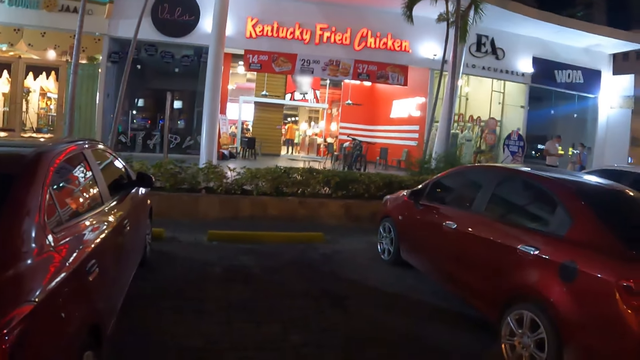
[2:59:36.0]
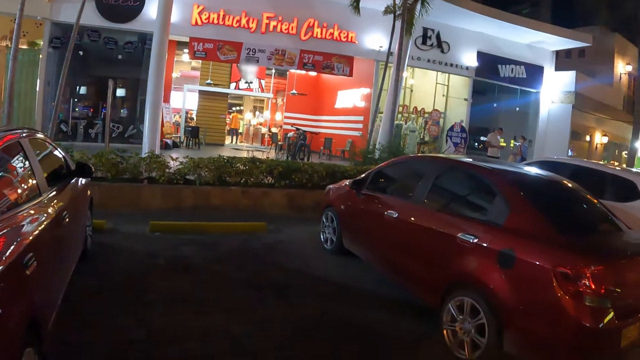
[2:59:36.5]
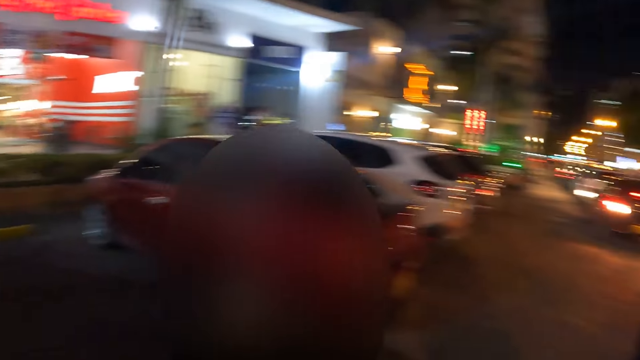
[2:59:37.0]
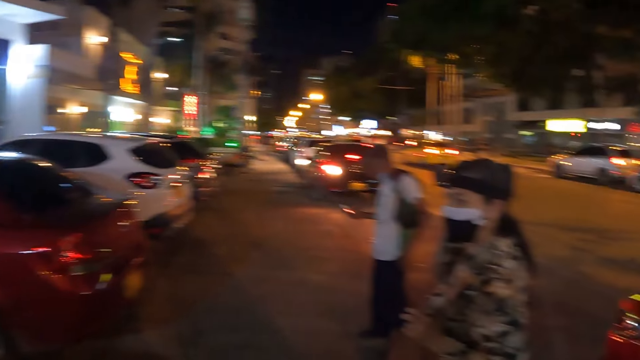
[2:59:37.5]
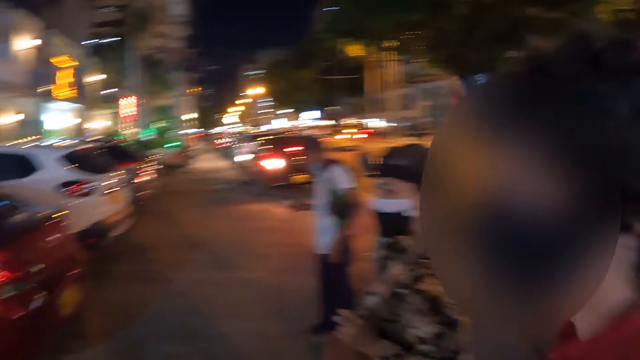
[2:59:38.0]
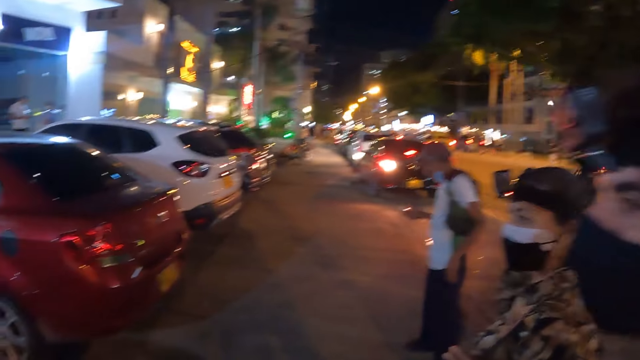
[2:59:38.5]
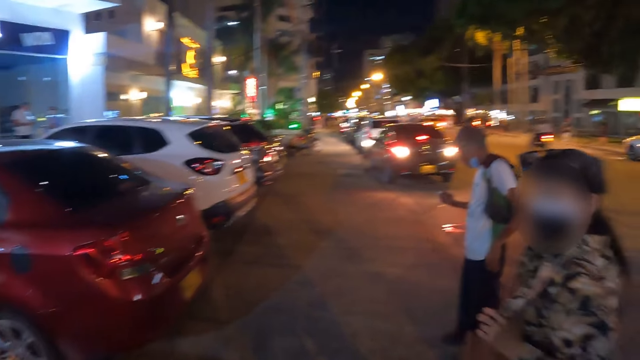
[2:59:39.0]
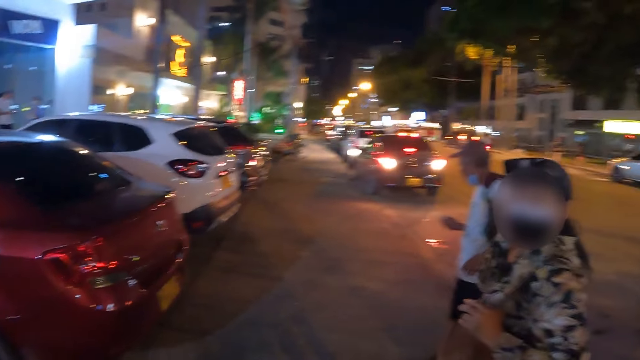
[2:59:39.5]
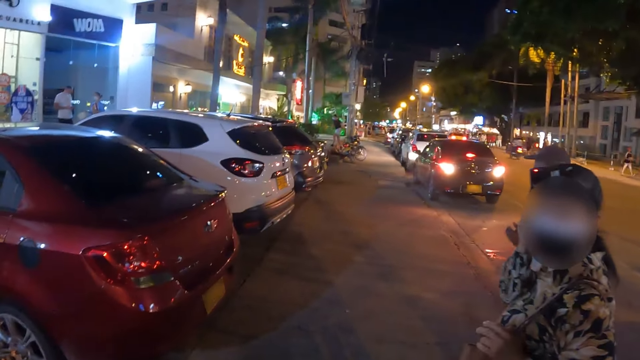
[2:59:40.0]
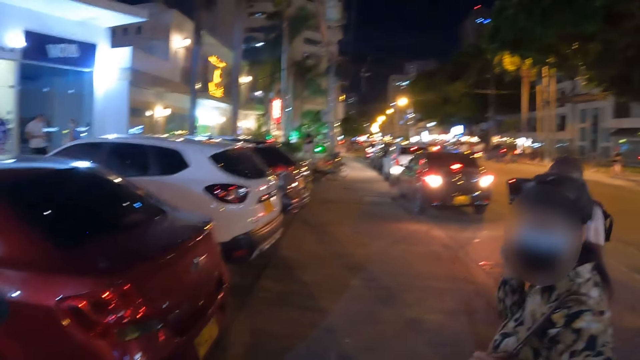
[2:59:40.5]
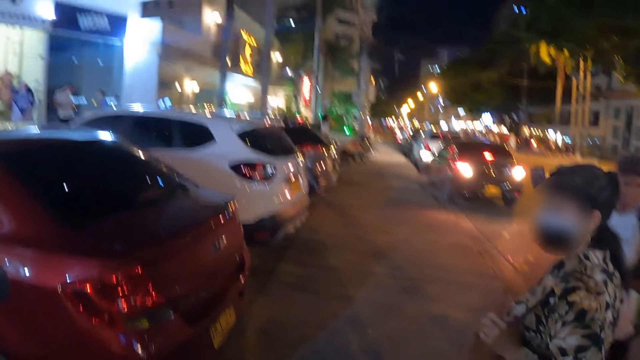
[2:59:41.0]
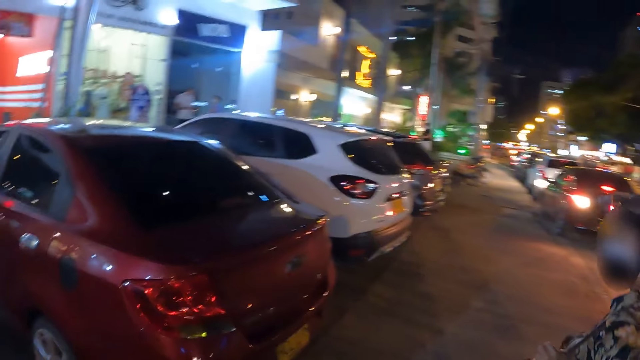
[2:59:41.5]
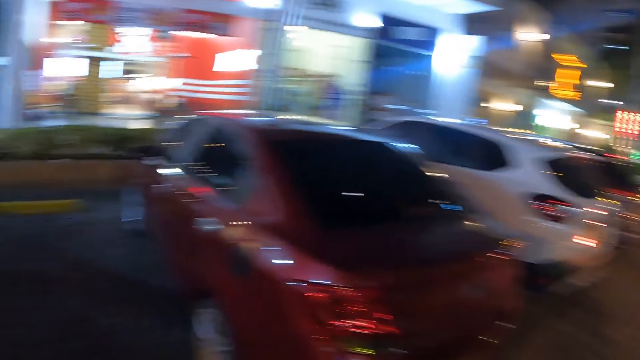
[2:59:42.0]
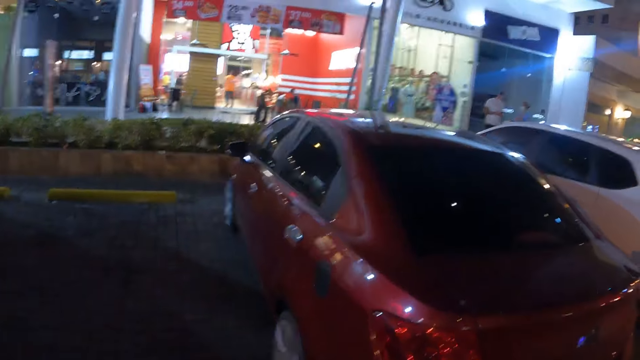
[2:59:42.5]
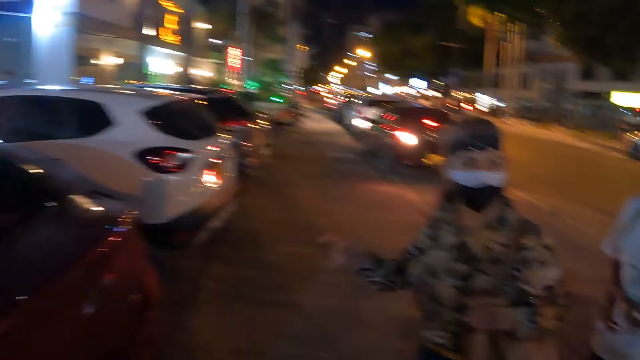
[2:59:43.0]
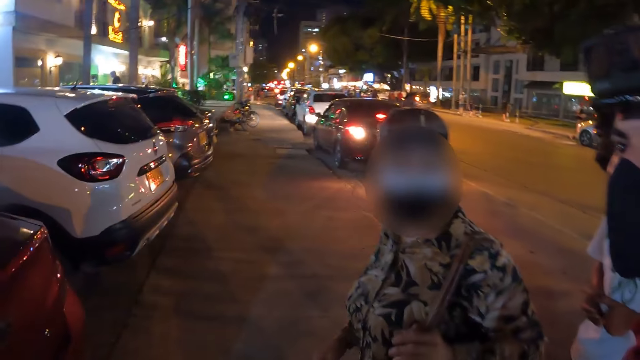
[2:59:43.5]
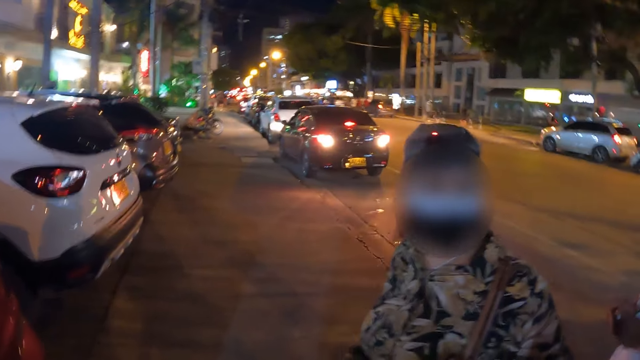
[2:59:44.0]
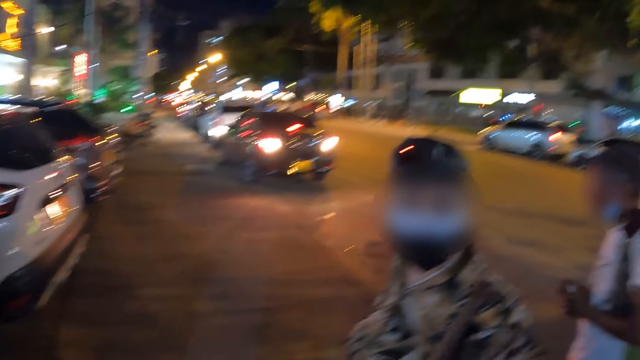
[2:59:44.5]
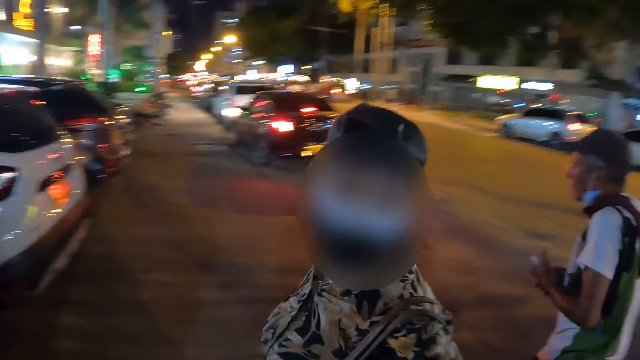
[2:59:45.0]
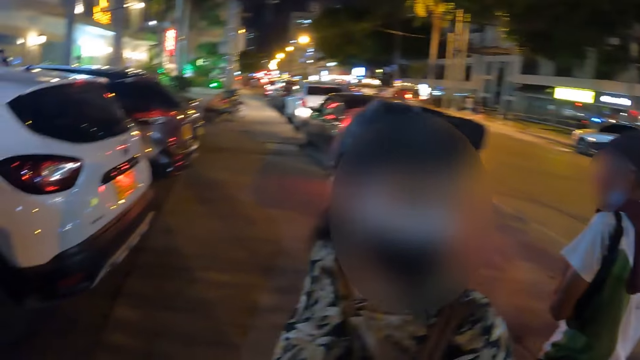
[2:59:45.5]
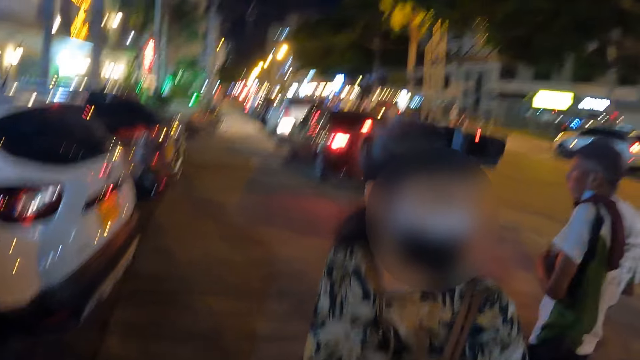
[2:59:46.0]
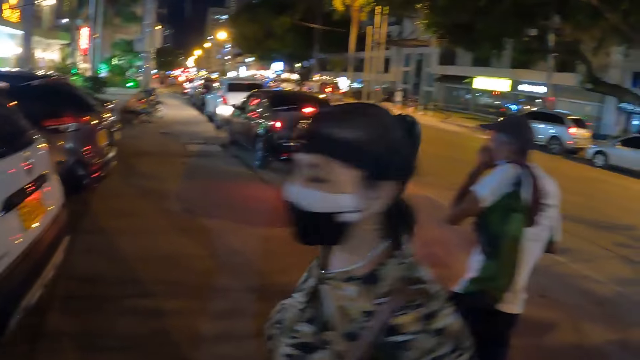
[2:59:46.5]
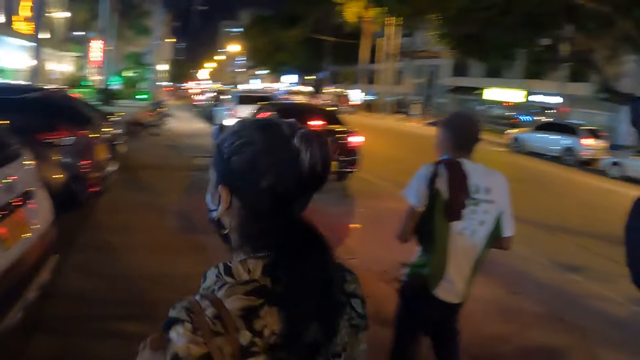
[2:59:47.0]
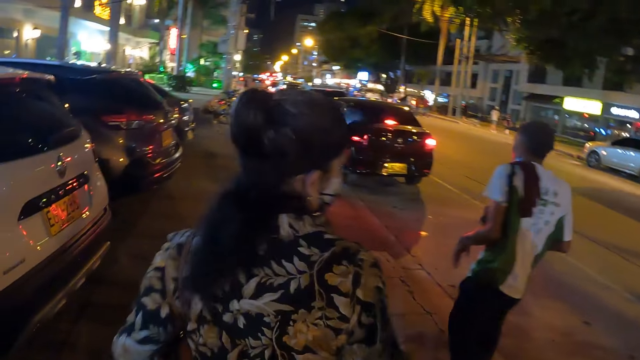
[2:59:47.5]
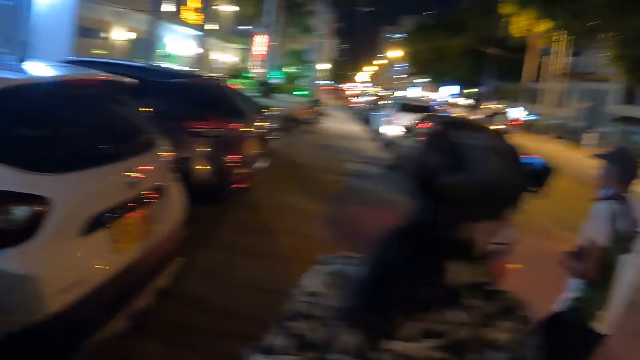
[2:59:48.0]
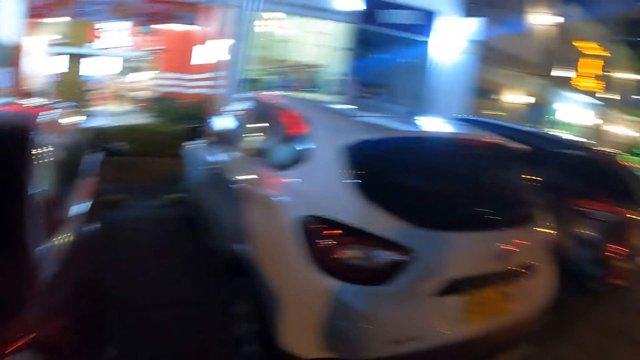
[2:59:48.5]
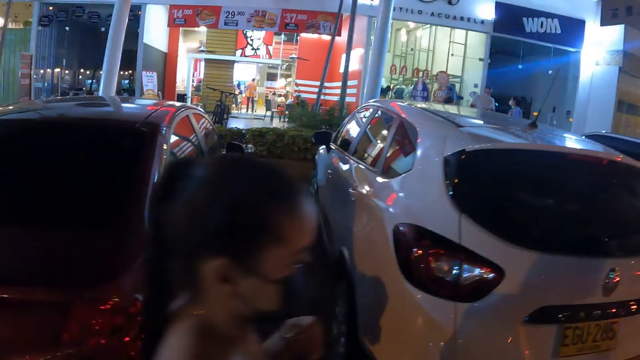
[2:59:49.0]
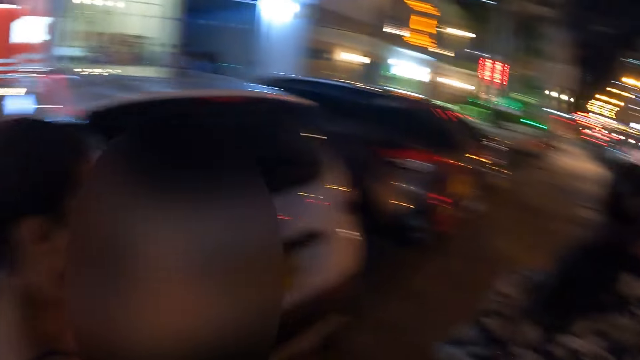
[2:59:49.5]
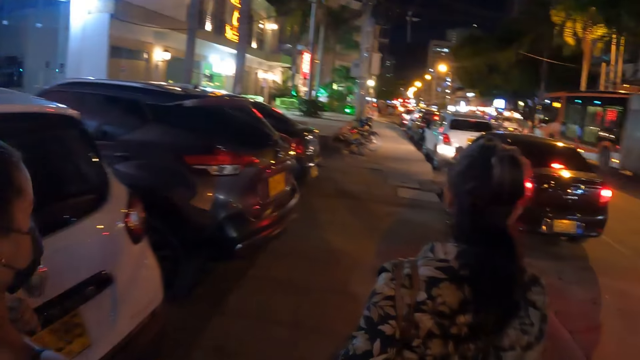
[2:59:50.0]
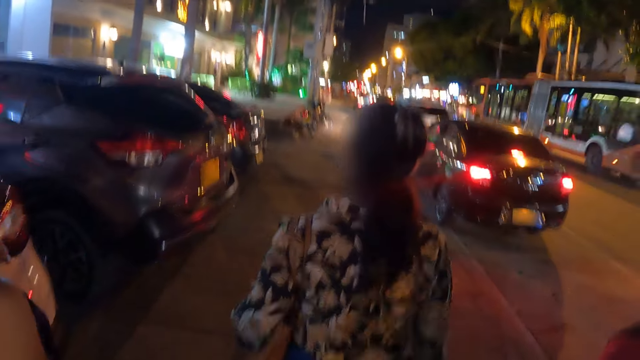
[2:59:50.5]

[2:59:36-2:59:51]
The camera wearer interacts with a person and another person. The other person interacts with the first person. The camera wearer and the first person and the other person walk across a street.

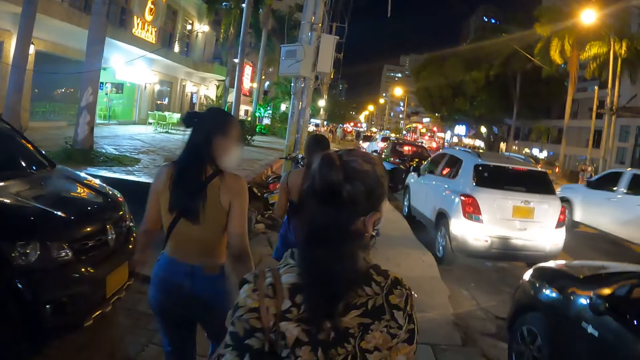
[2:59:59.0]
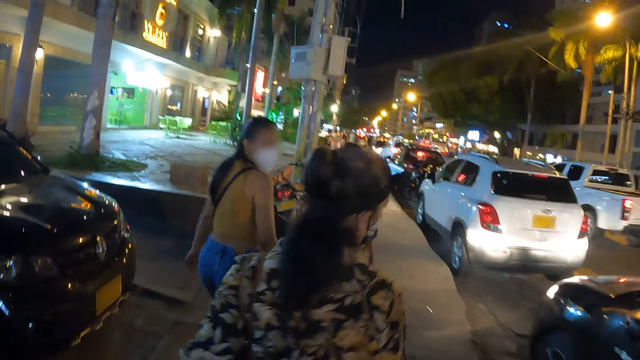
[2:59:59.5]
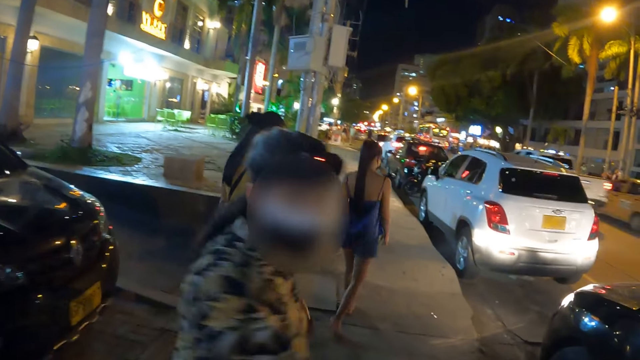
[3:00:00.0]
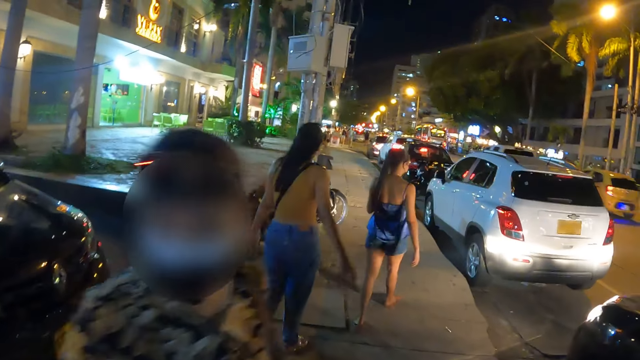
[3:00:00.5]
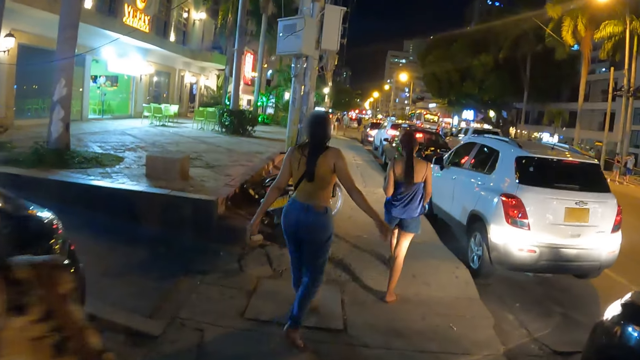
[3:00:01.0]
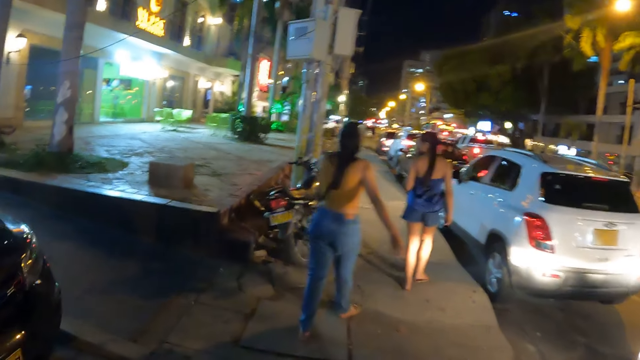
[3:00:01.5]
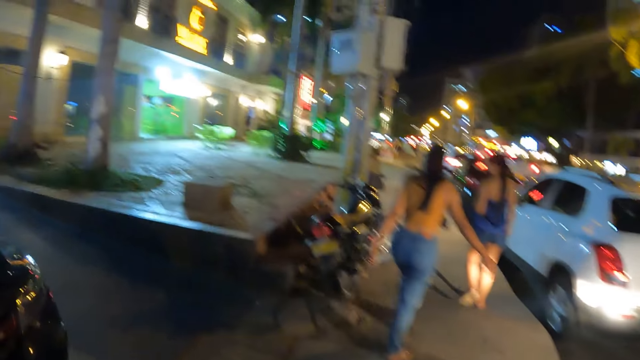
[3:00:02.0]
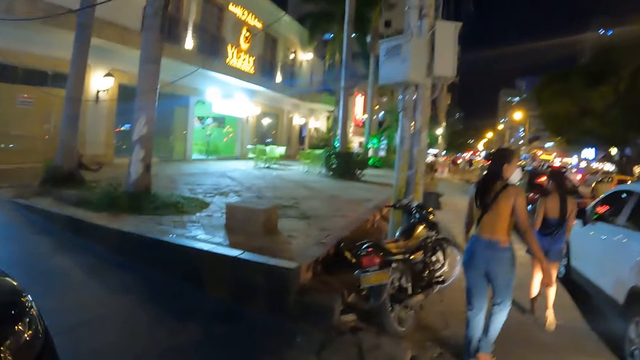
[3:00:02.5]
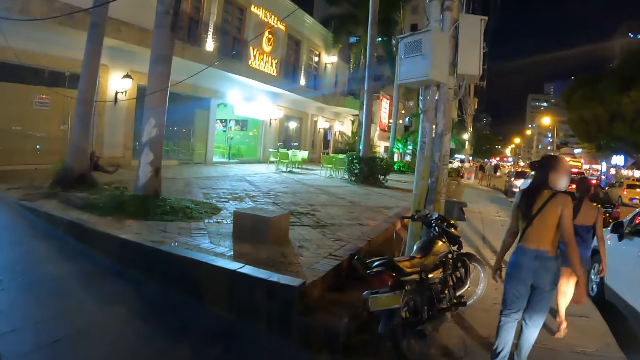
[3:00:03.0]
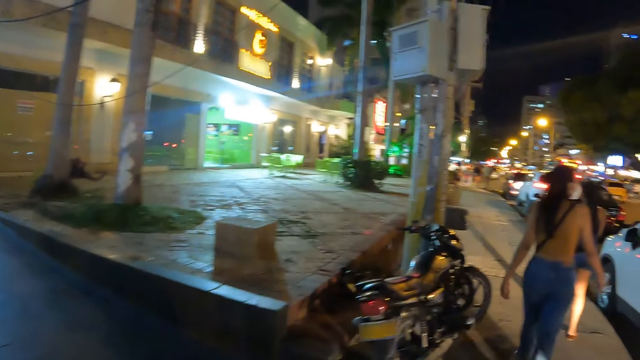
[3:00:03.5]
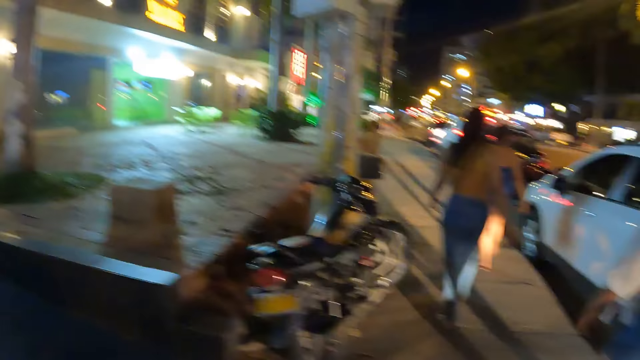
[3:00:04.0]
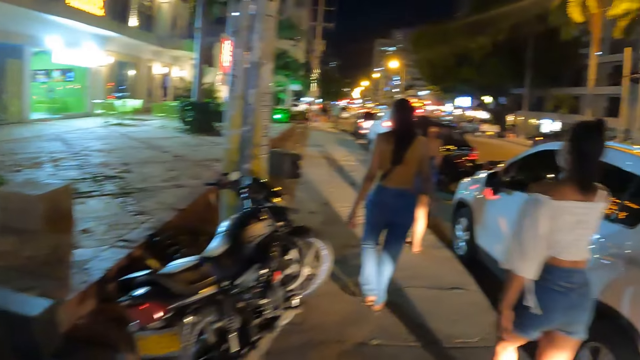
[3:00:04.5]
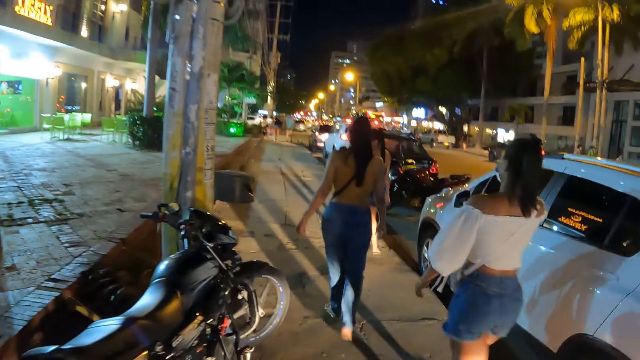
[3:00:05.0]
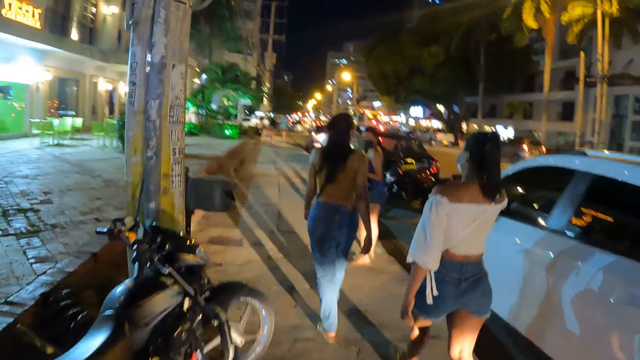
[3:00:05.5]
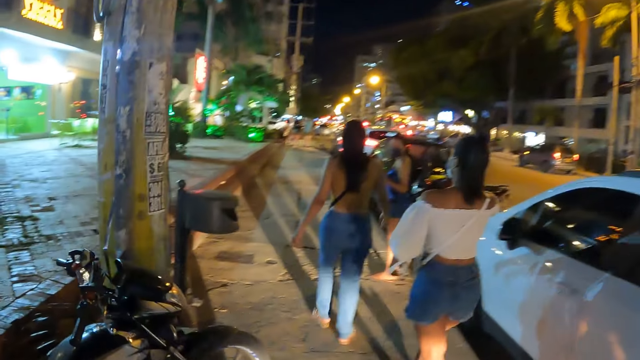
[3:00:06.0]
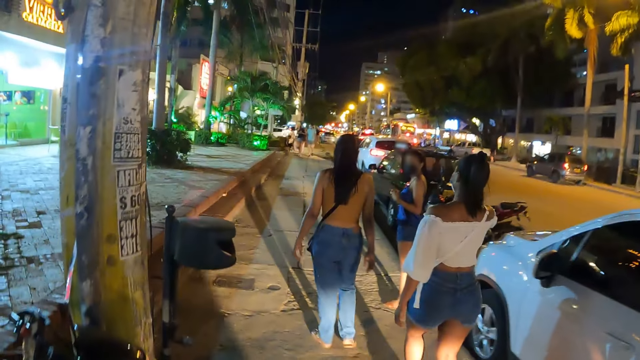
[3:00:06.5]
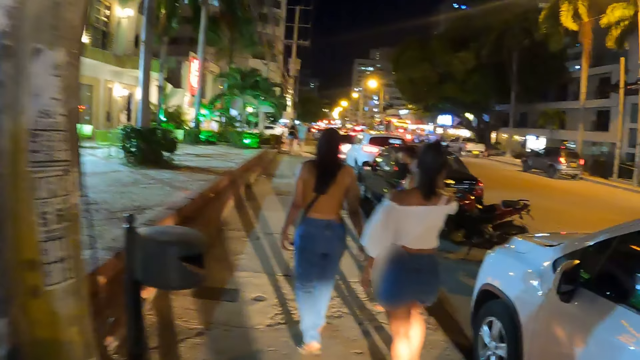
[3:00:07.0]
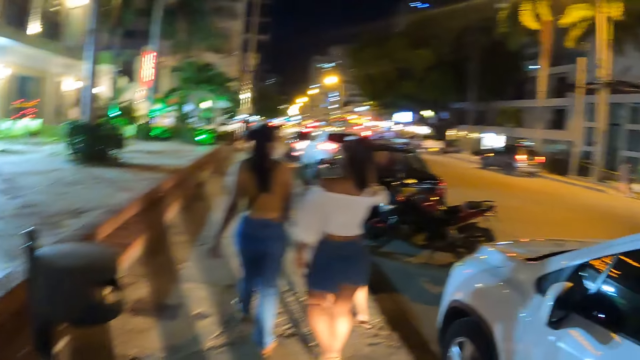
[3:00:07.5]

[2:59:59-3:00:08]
A person walks back. The camera wearer walks across a street.
